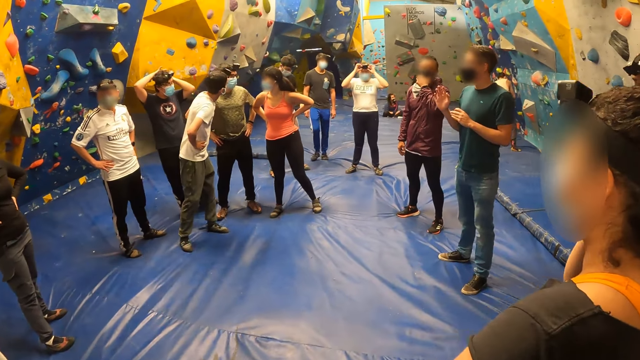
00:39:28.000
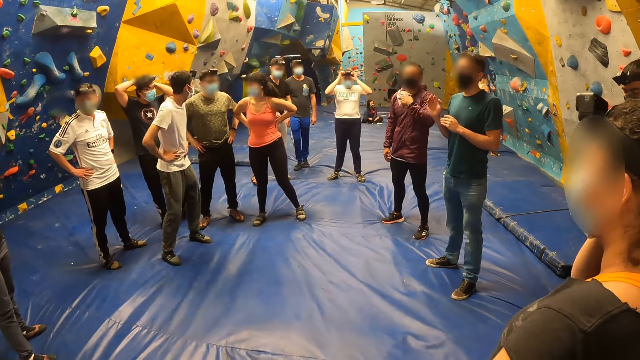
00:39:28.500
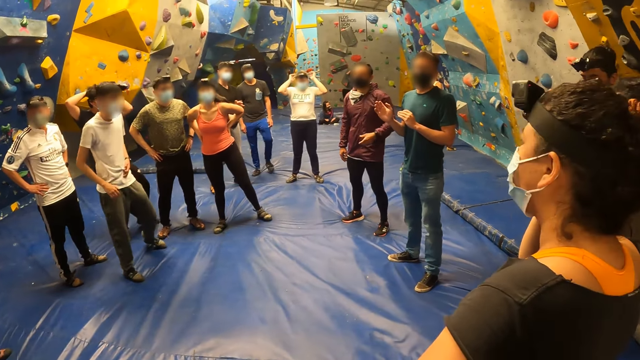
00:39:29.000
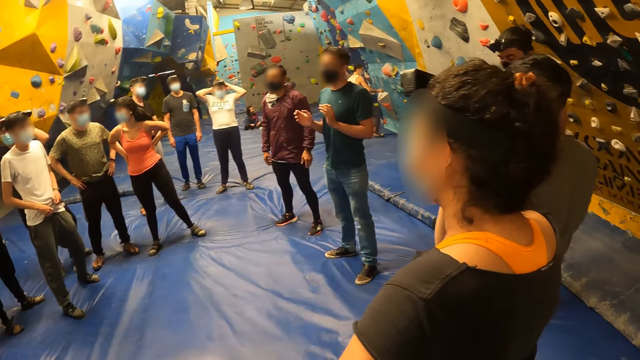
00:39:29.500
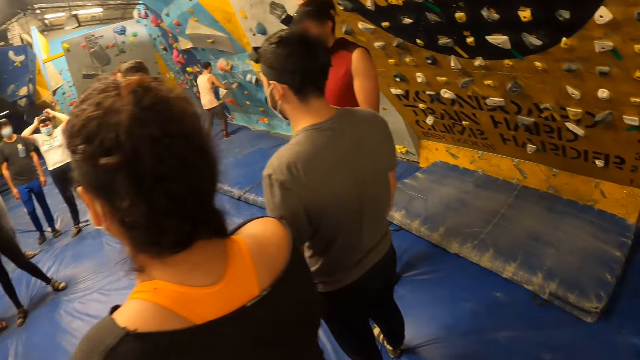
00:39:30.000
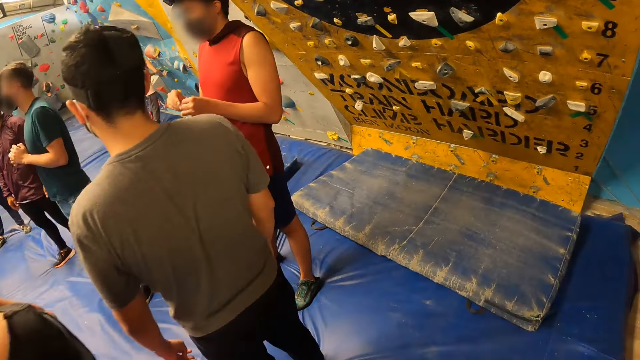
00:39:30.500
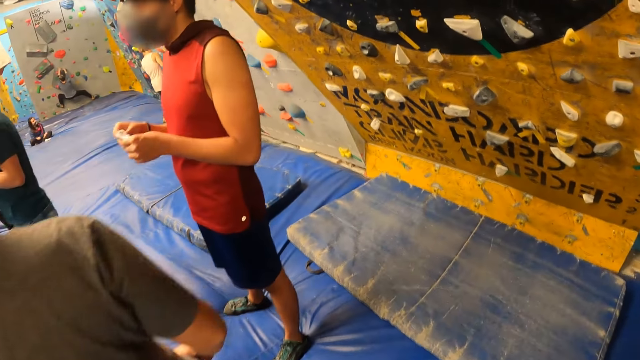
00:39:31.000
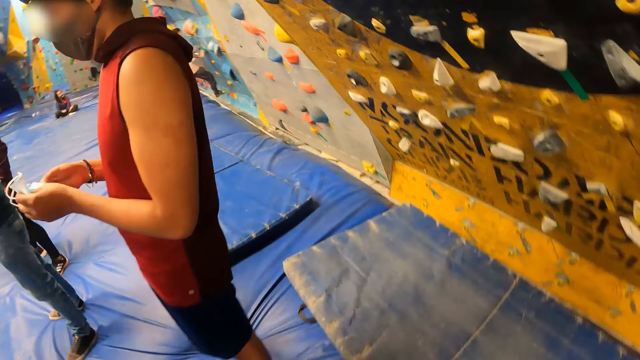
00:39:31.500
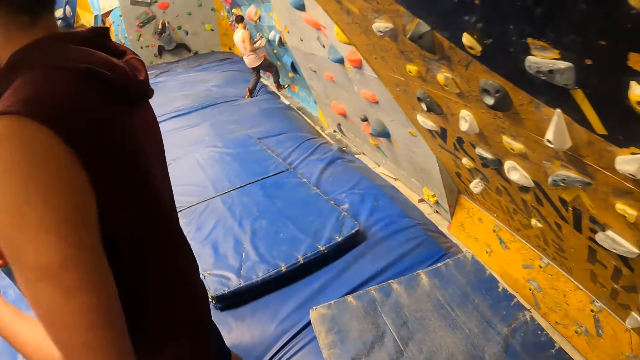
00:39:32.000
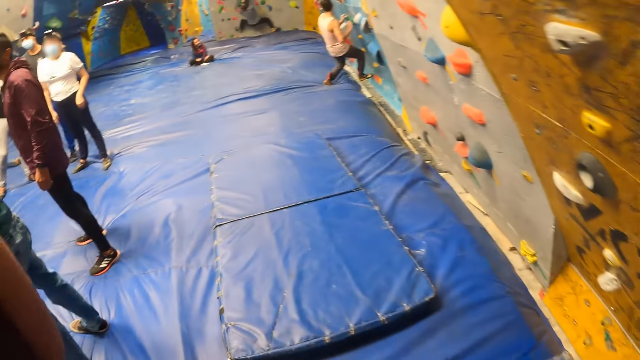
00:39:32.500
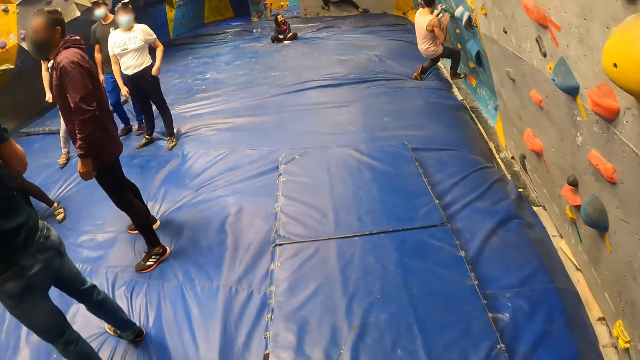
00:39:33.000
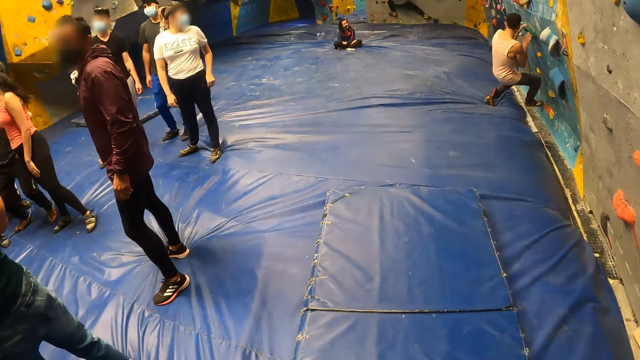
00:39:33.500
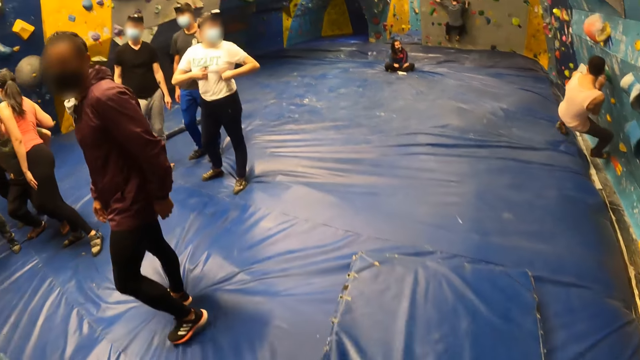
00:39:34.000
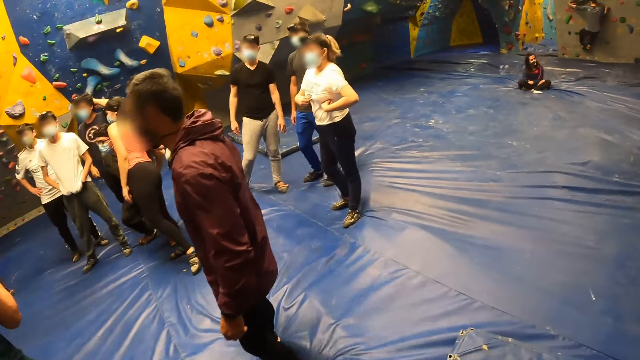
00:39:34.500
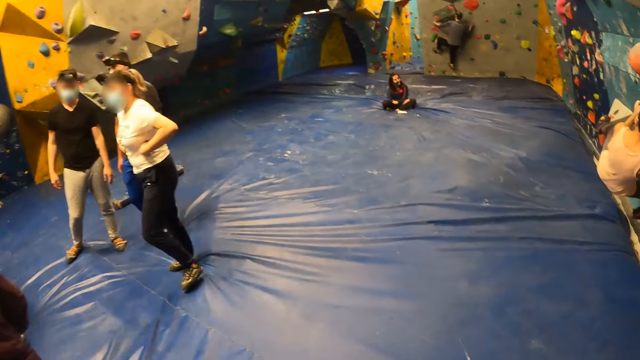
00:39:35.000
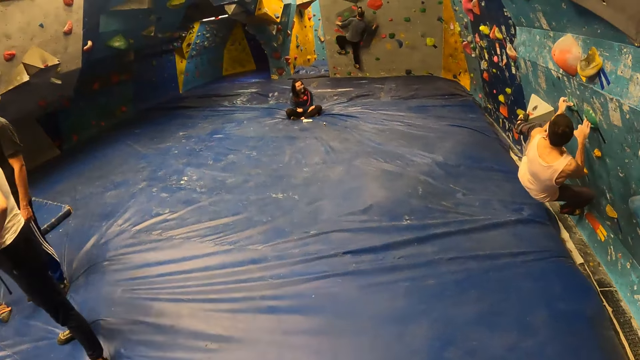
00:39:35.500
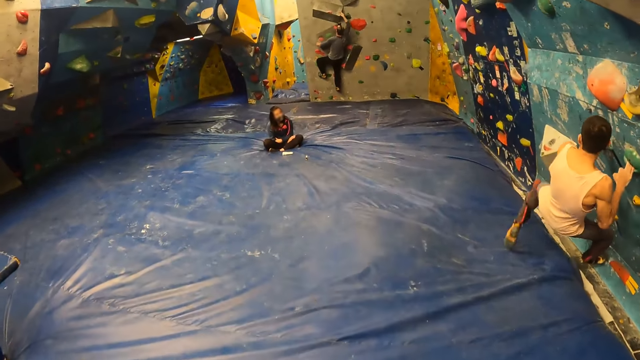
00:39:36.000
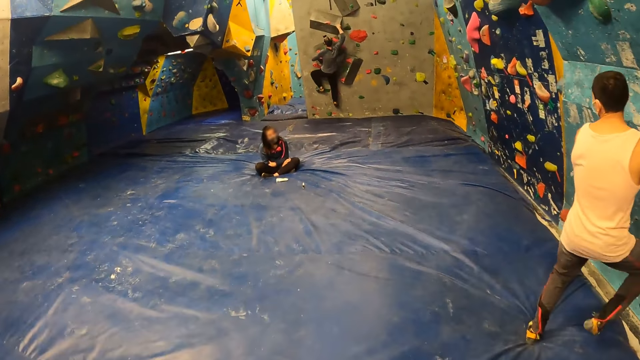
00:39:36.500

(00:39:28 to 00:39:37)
The camera wearer stops. They walk.

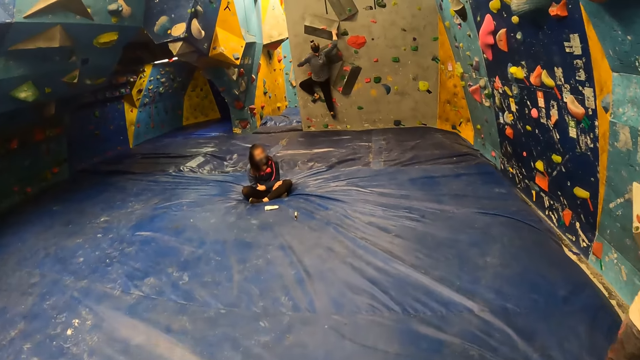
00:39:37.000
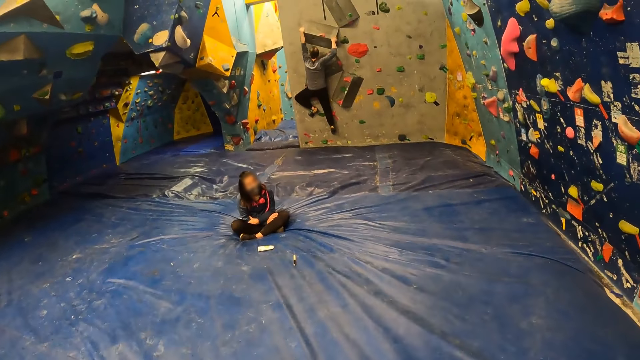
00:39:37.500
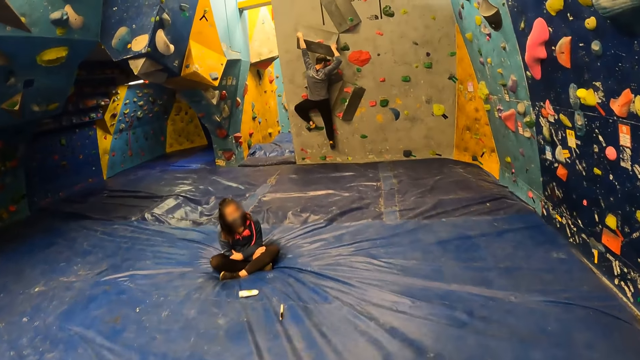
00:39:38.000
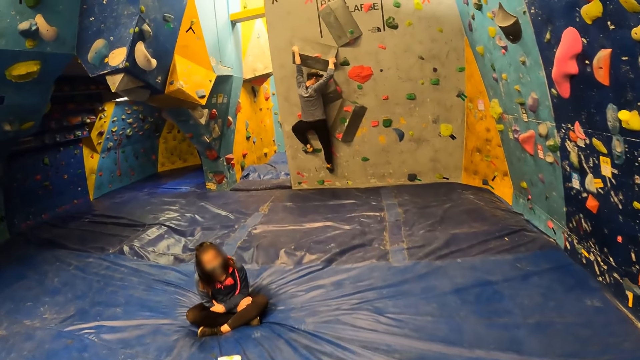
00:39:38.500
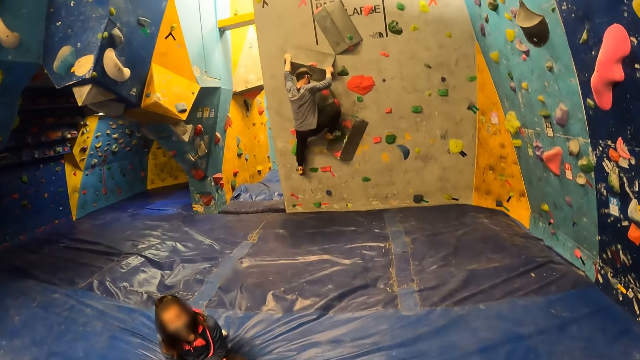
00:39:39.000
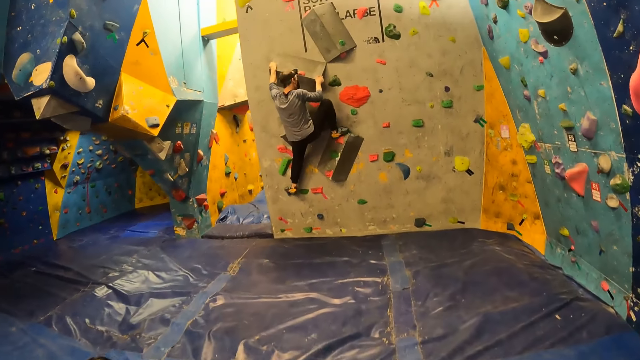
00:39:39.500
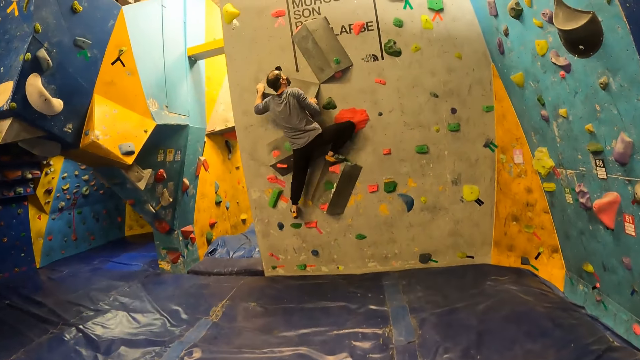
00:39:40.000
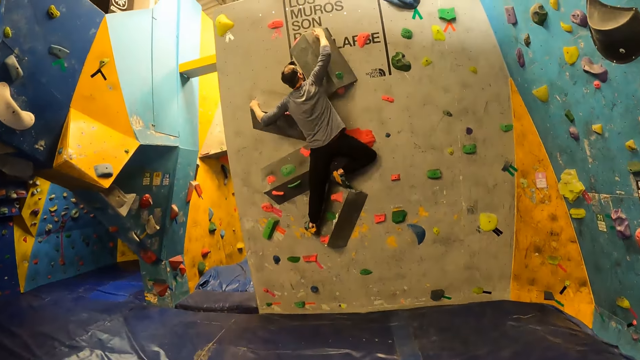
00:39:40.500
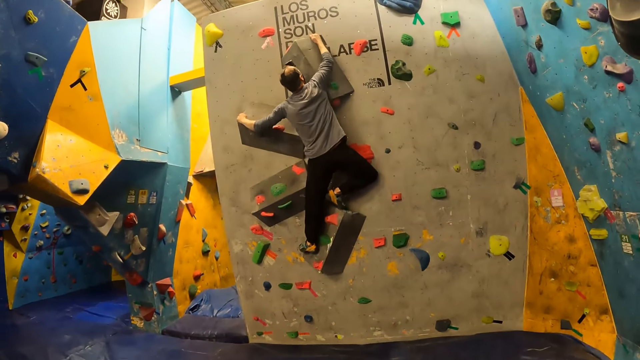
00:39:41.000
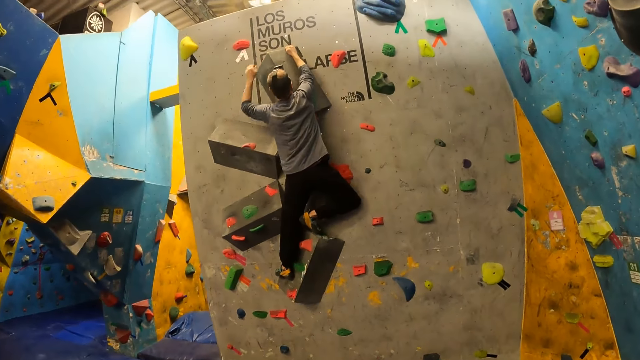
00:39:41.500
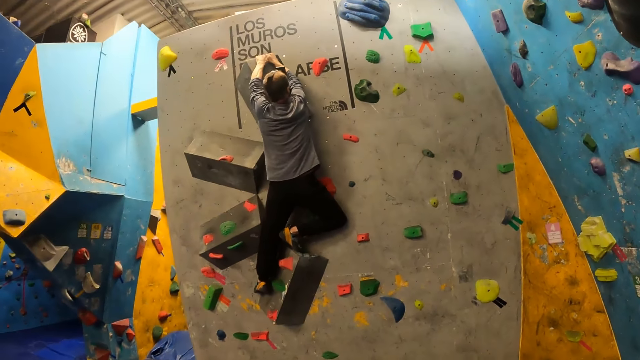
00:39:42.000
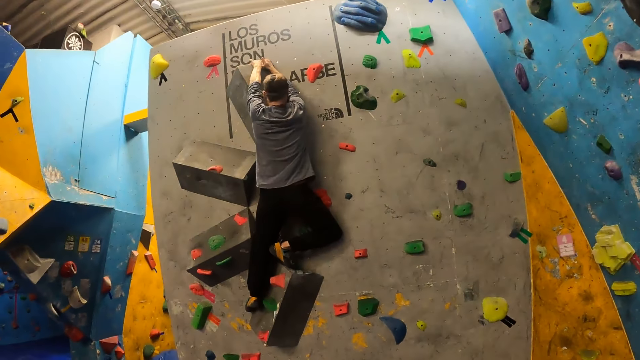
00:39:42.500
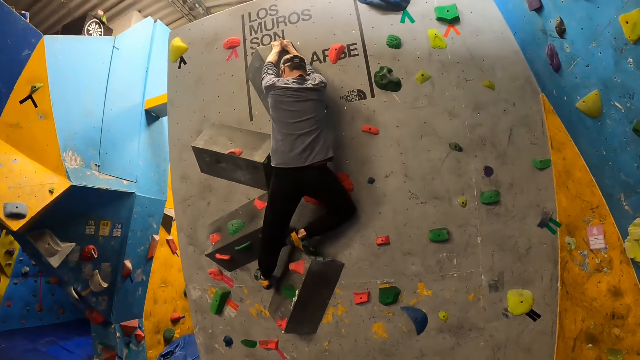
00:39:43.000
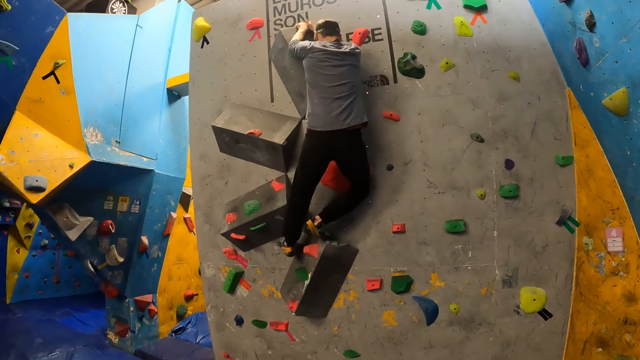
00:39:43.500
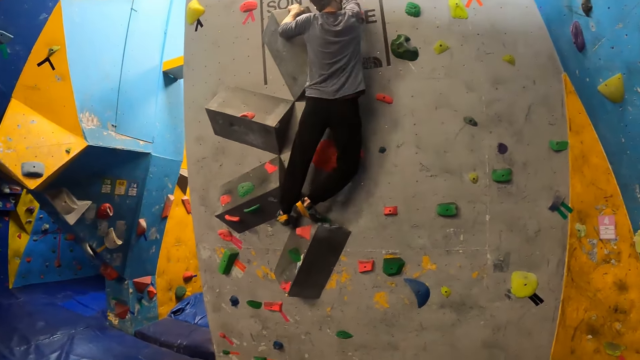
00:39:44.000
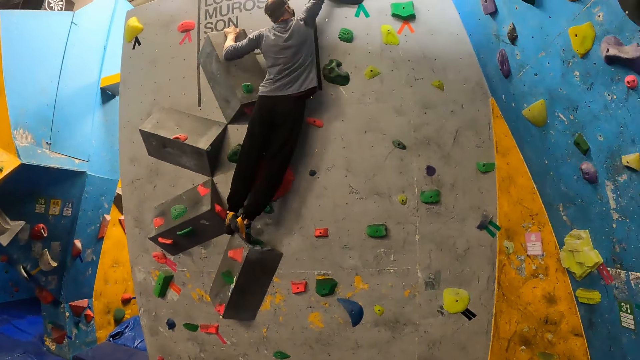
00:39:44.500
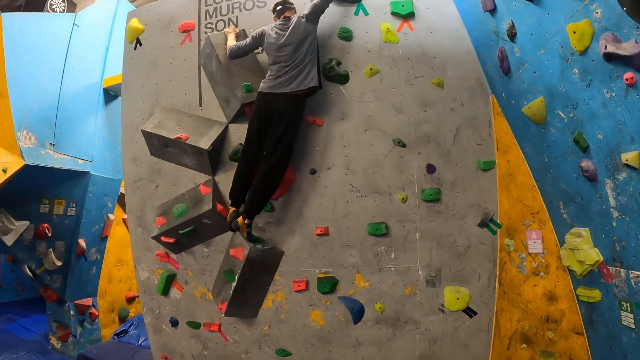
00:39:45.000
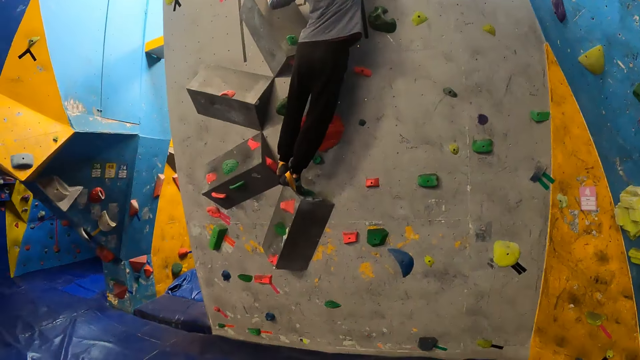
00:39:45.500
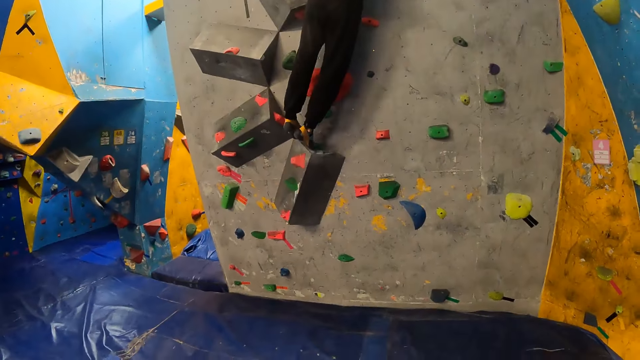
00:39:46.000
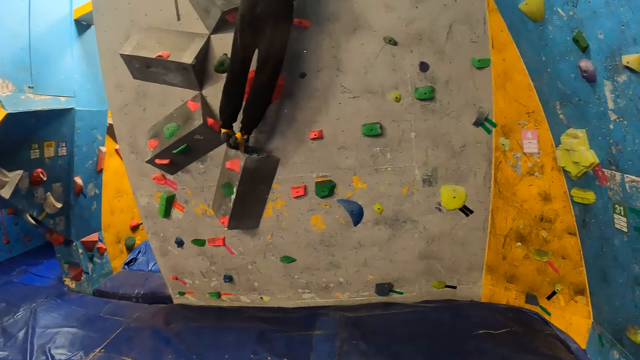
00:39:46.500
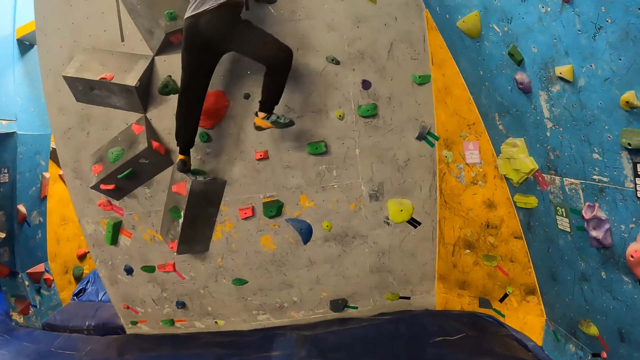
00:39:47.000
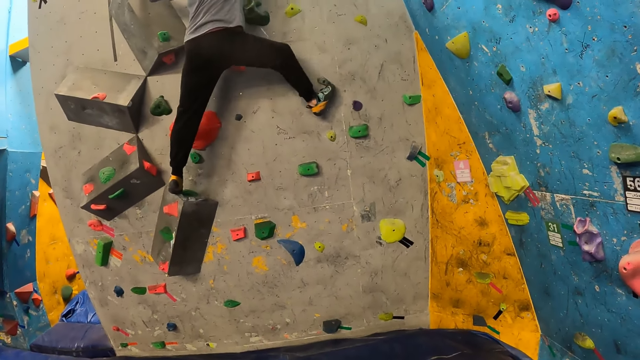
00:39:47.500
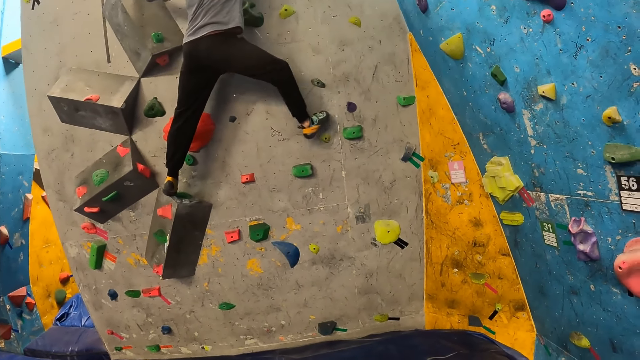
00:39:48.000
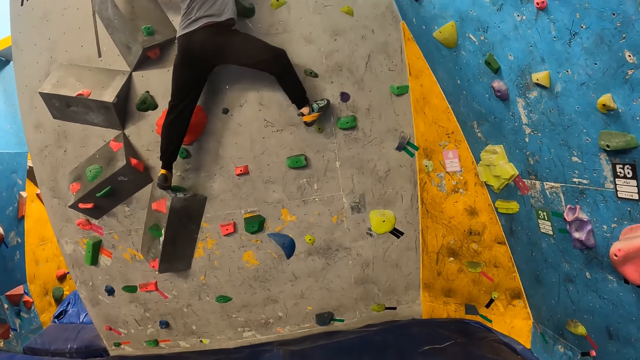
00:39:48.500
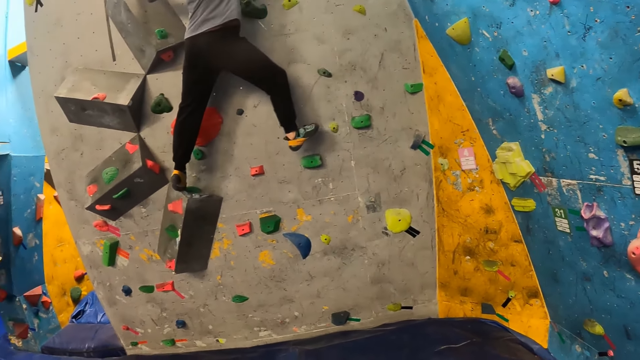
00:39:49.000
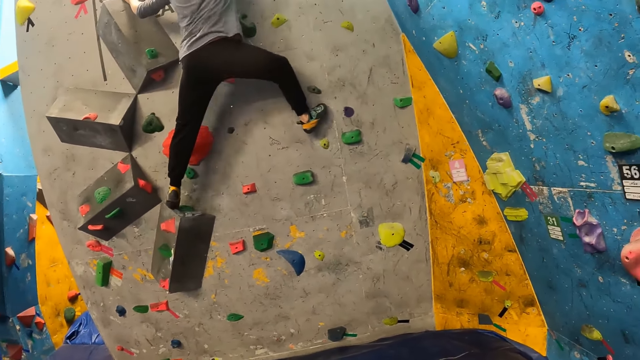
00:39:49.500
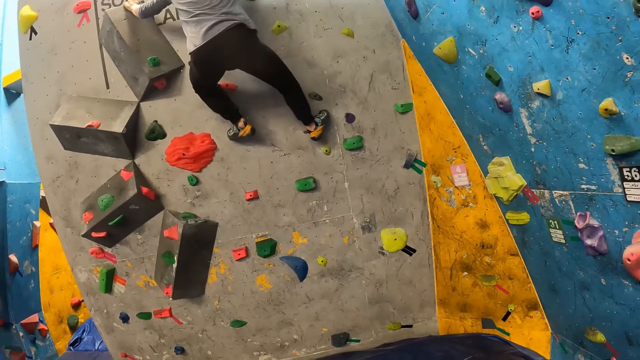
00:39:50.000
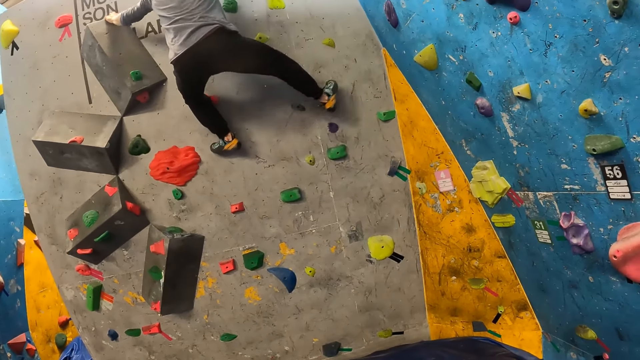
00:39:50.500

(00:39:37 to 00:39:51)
A man climbs the bouldering wall with both hands. The camera wearer stops. They look at the man.
